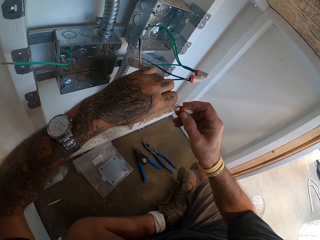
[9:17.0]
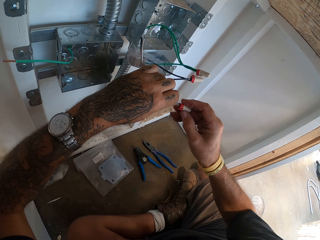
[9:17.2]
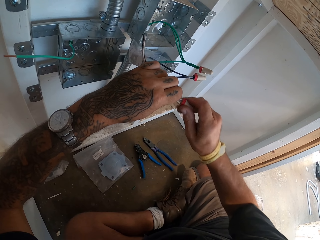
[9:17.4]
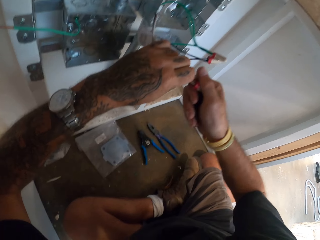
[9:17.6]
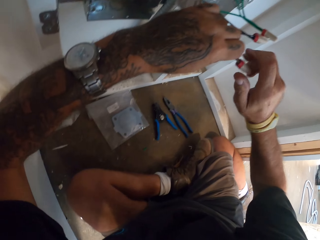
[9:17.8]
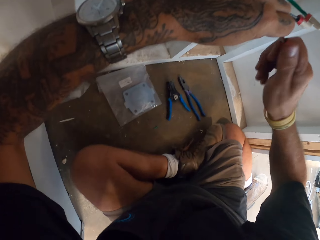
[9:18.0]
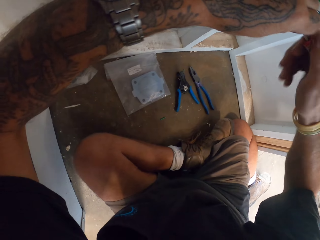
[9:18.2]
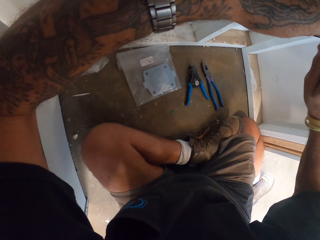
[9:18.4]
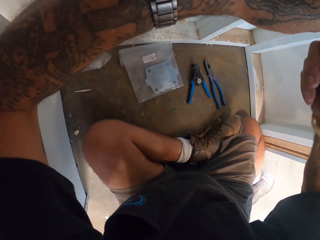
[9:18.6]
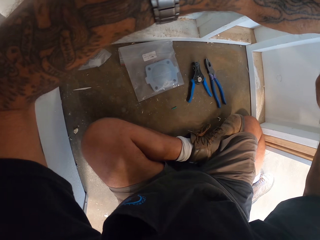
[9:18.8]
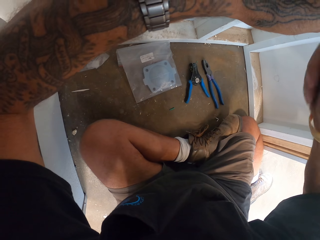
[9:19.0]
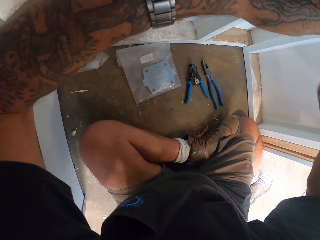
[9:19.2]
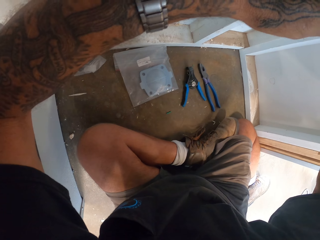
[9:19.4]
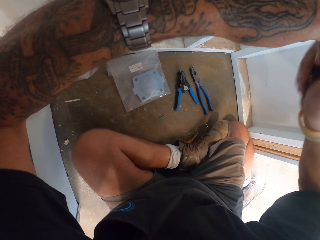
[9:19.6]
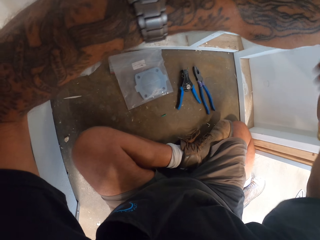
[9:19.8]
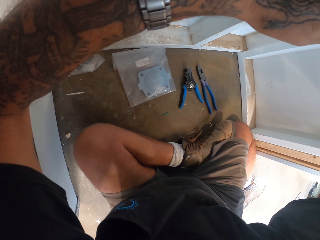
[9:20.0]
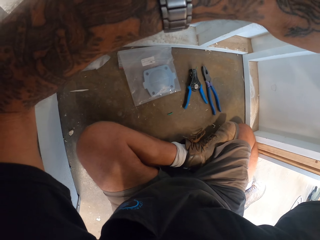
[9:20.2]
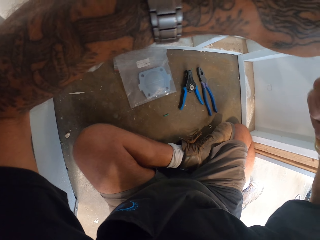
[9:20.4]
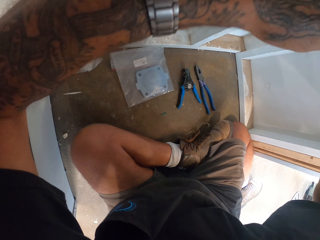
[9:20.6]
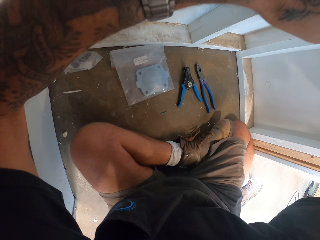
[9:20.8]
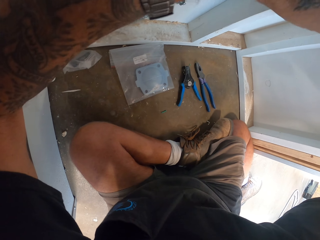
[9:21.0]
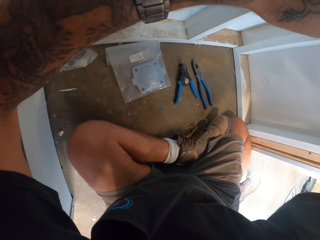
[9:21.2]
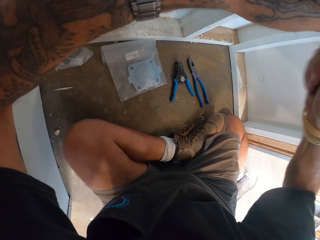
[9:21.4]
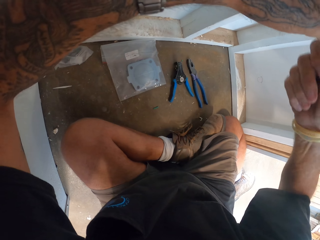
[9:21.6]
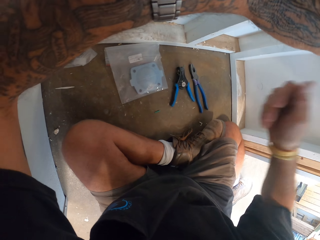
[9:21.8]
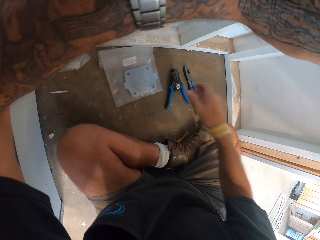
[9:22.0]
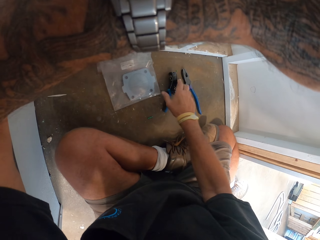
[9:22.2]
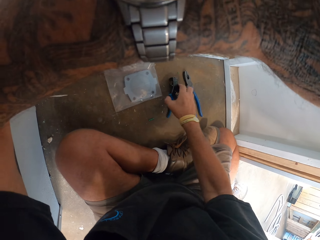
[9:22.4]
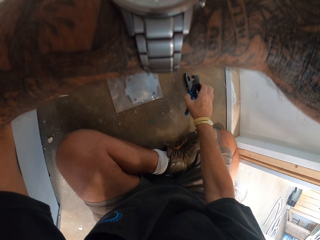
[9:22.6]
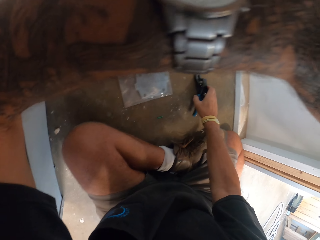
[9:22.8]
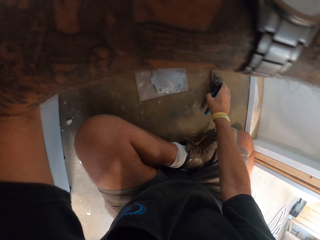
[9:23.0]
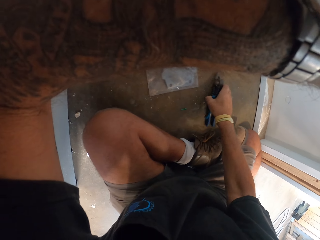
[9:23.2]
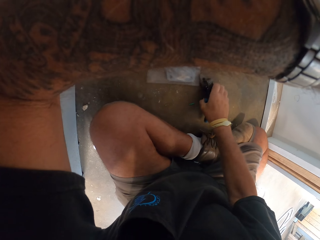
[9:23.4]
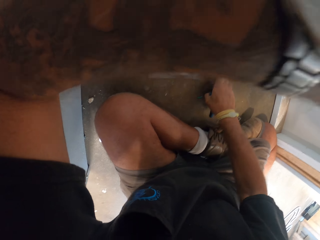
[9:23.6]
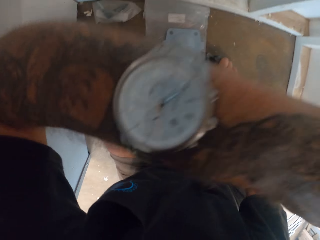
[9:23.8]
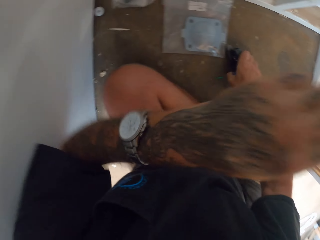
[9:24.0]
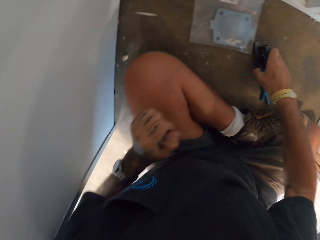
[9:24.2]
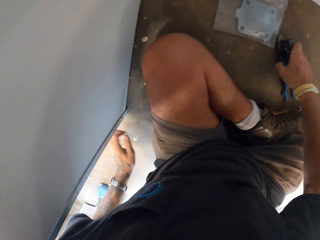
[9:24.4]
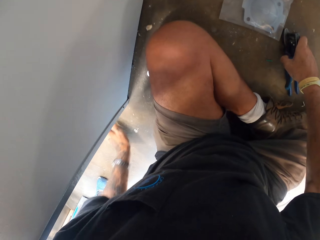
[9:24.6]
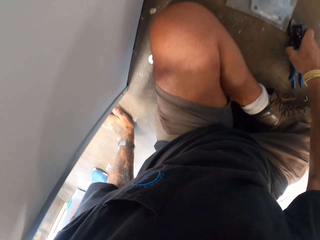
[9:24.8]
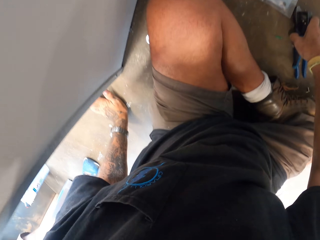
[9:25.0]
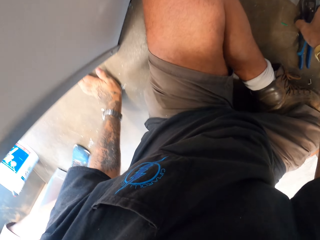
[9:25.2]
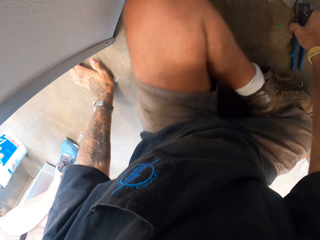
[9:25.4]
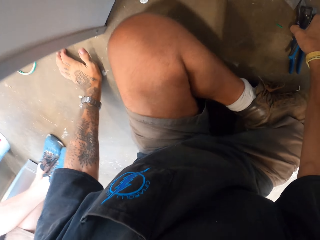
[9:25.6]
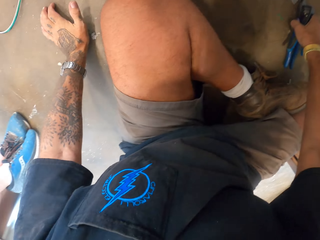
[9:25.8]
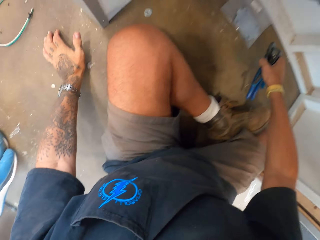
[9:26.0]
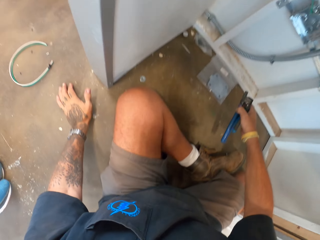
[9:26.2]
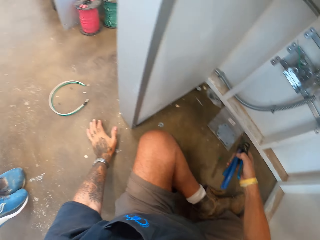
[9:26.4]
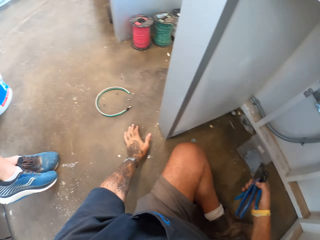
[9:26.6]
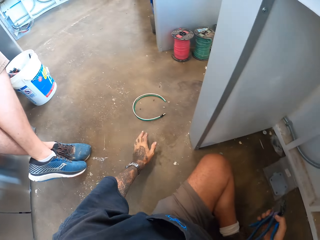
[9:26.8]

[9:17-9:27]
The camera wearer wraps wires together. They hold pliers.

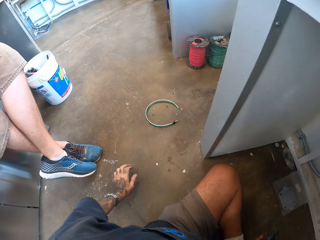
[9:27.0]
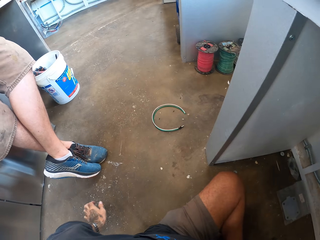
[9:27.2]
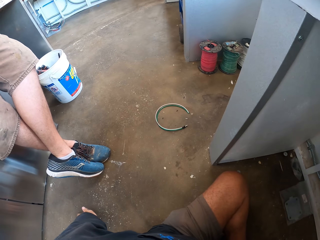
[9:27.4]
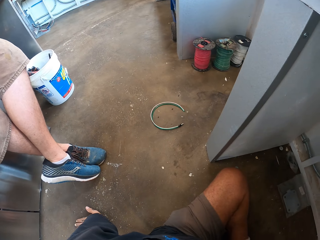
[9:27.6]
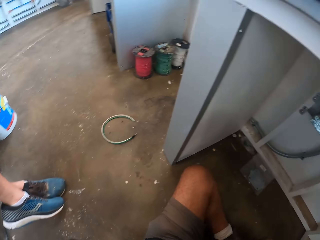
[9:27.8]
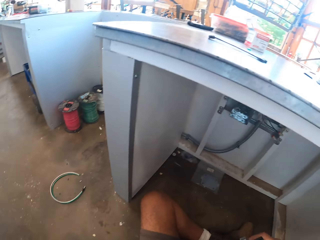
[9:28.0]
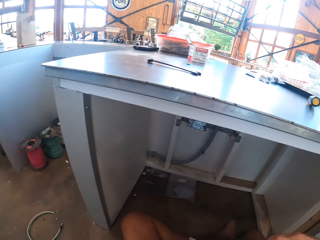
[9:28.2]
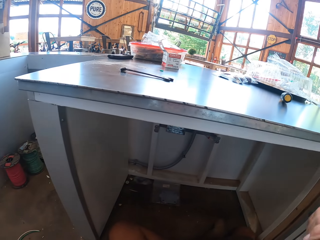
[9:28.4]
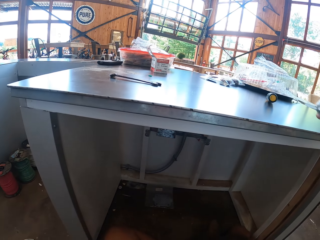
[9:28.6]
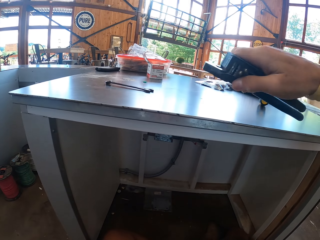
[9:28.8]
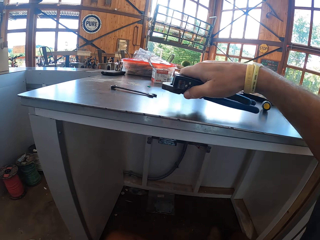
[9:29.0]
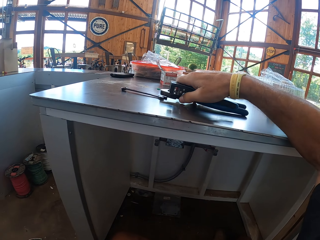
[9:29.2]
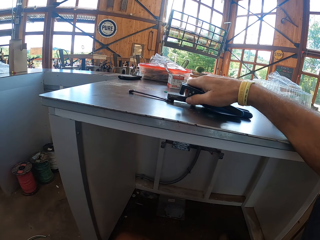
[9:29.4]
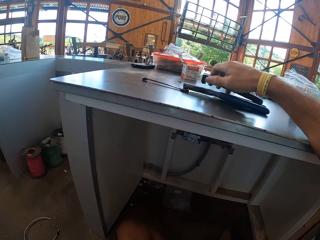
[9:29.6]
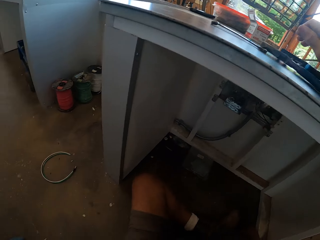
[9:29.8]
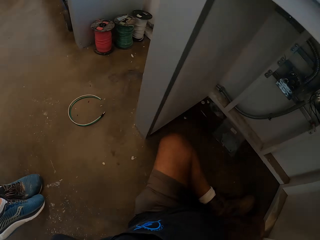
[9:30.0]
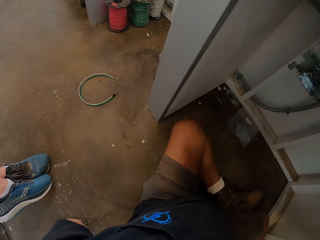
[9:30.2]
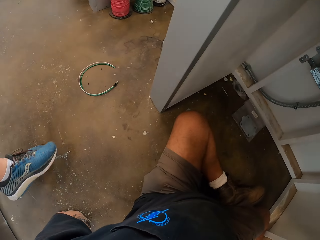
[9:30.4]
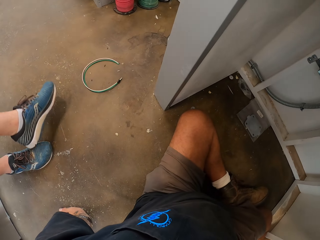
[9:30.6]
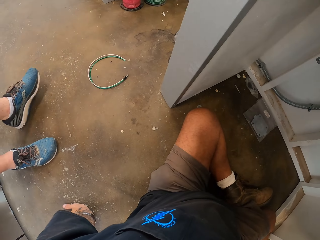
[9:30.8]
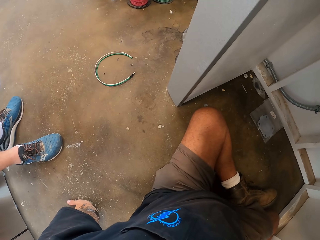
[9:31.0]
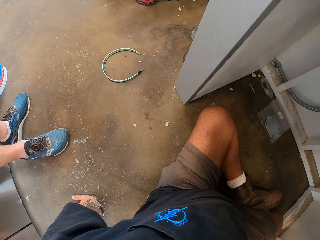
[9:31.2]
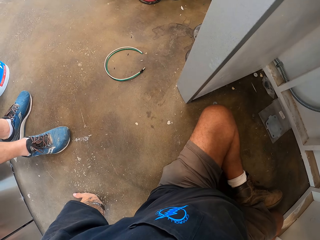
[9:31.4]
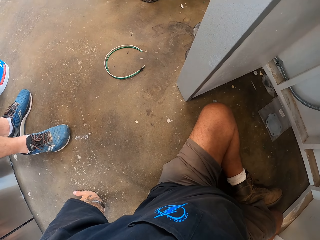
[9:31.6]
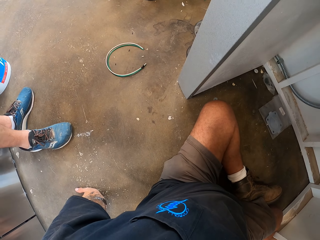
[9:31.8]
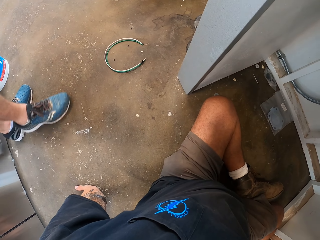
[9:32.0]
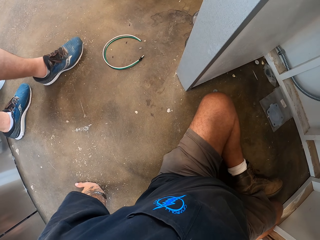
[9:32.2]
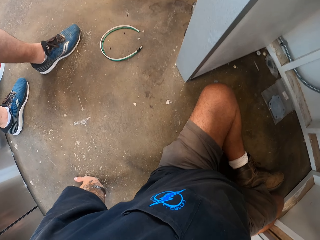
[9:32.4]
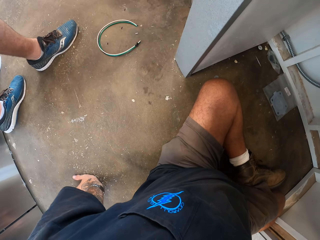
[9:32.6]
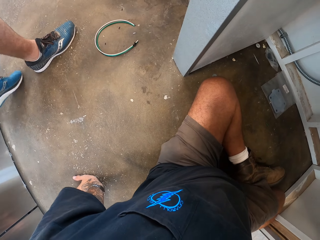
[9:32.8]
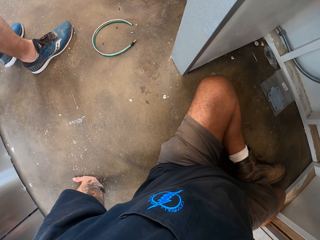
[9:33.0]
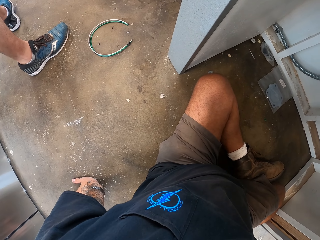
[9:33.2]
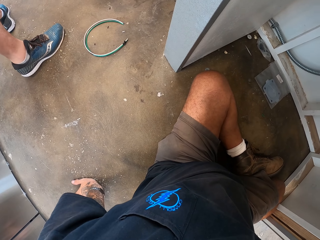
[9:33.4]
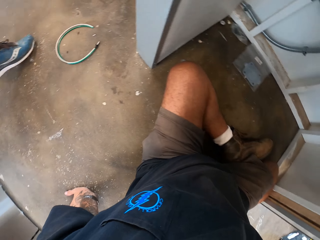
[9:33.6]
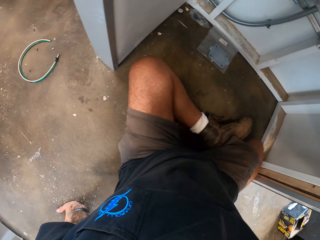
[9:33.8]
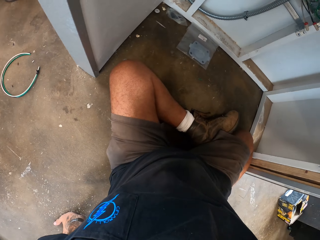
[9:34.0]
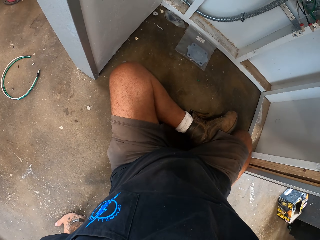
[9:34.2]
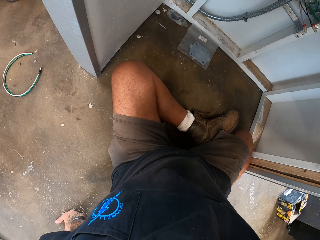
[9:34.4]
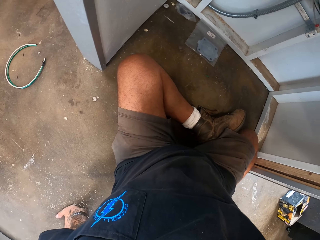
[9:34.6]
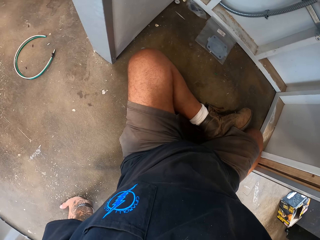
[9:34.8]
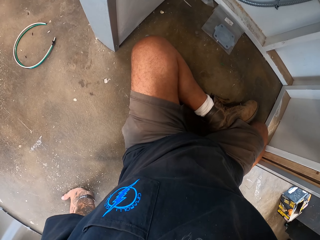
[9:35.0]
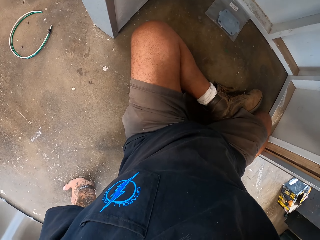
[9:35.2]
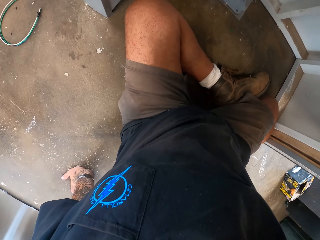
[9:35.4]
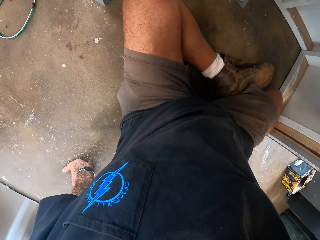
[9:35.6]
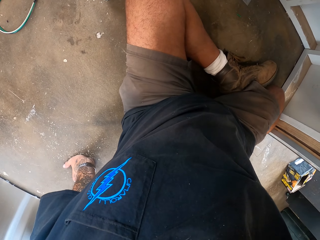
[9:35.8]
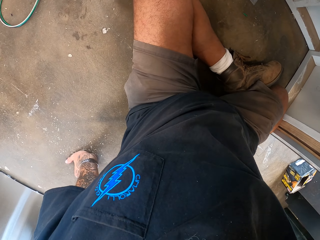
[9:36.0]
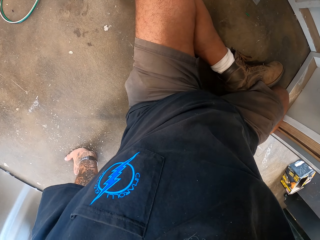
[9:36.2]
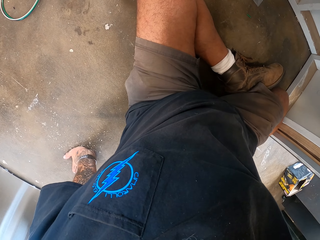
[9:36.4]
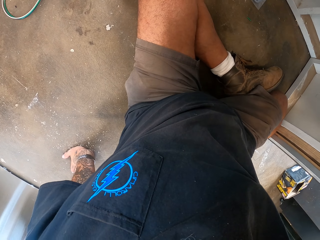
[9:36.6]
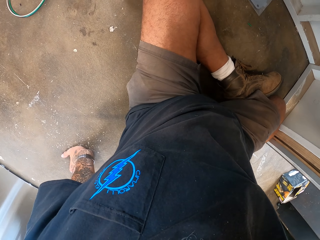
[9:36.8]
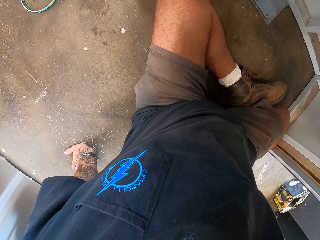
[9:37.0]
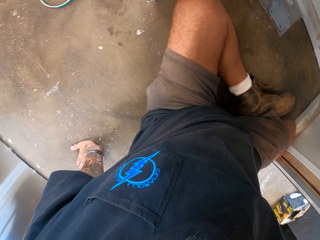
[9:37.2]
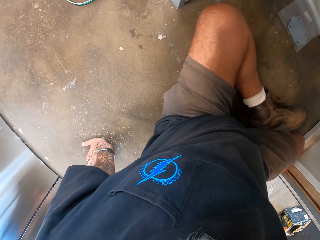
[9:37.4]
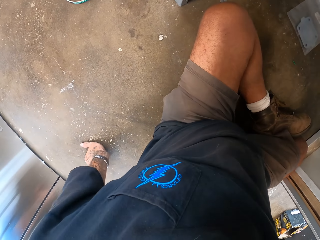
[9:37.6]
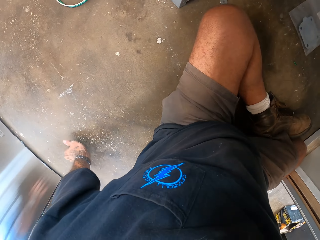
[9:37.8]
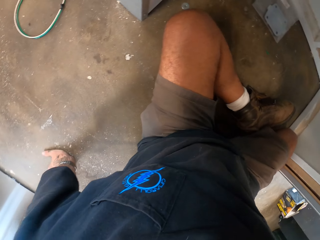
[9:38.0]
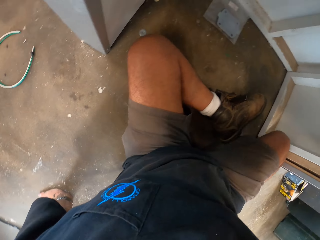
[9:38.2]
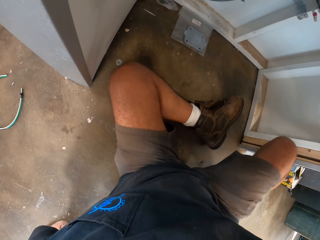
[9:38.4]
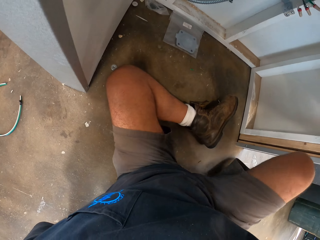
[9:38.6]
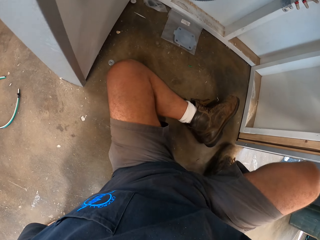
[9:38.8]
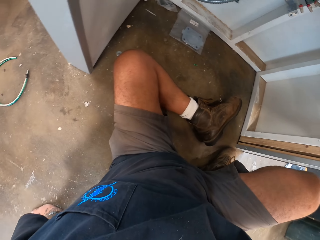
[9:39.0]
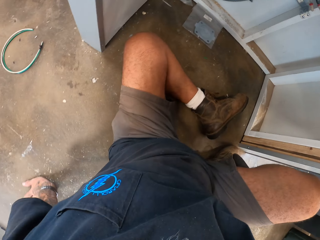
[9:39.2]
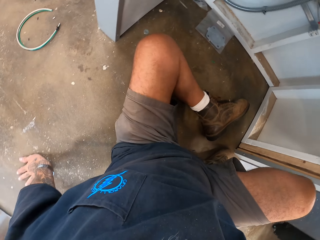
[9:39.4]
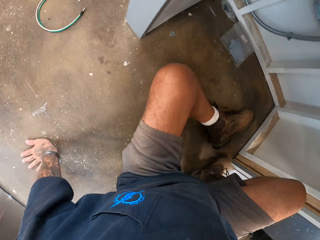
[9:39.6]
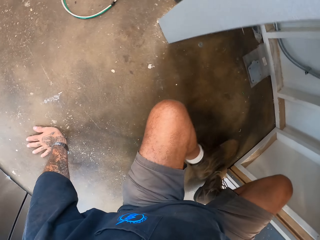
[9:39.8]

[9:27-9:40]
The camera wearer puts pliers on the top of the counter top.
